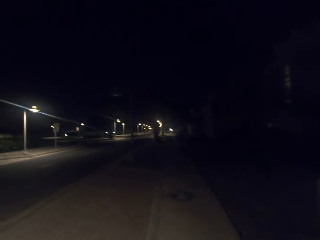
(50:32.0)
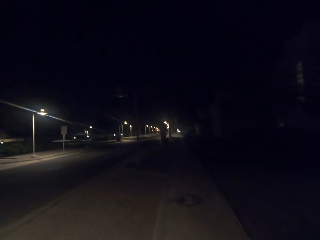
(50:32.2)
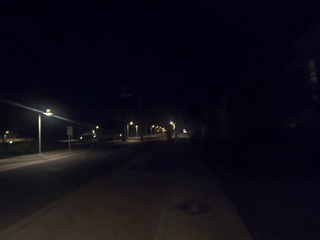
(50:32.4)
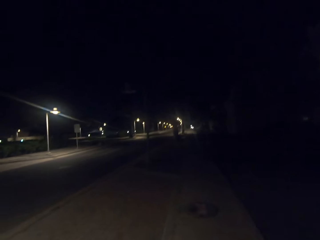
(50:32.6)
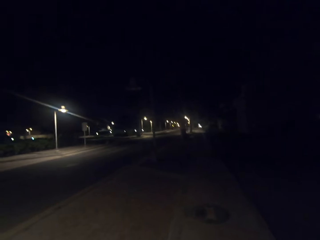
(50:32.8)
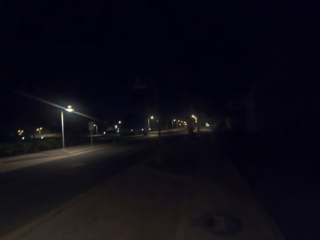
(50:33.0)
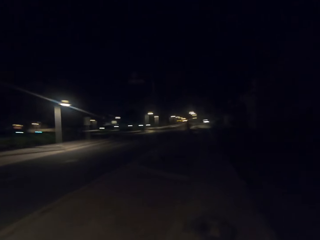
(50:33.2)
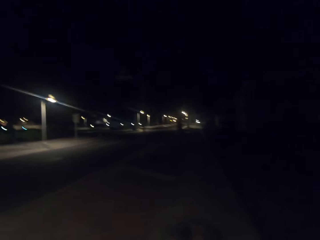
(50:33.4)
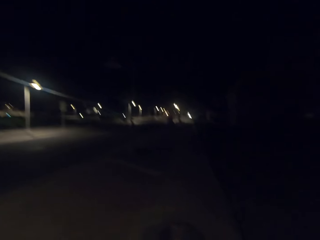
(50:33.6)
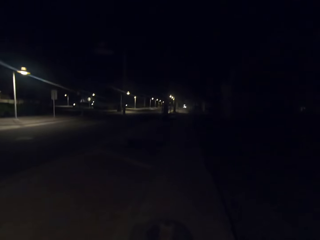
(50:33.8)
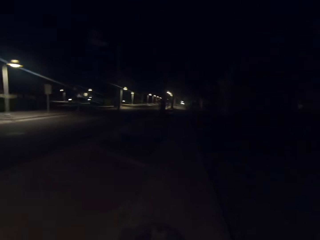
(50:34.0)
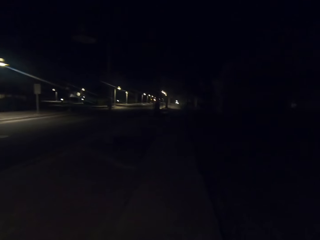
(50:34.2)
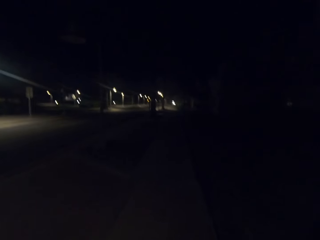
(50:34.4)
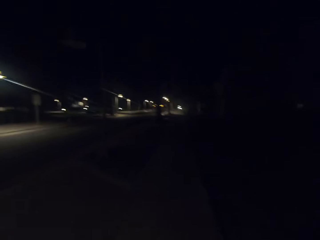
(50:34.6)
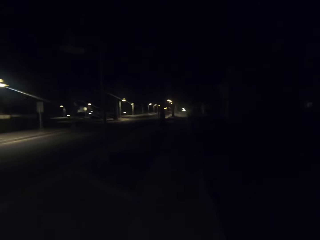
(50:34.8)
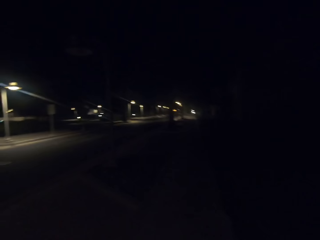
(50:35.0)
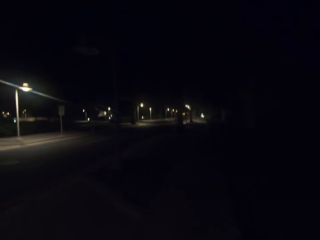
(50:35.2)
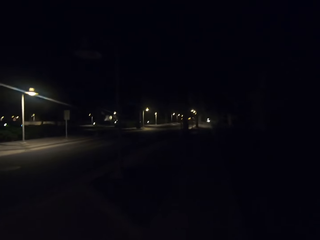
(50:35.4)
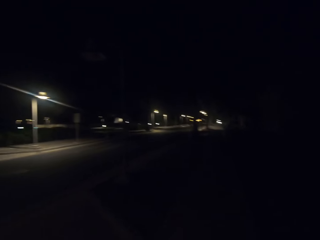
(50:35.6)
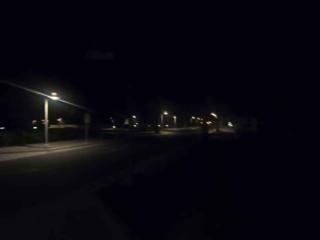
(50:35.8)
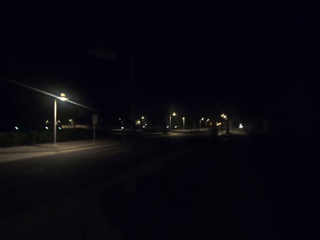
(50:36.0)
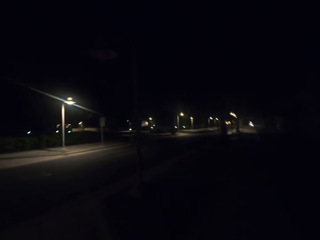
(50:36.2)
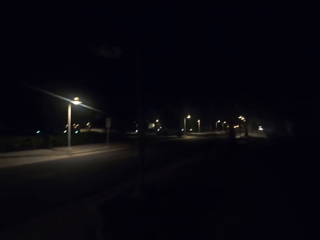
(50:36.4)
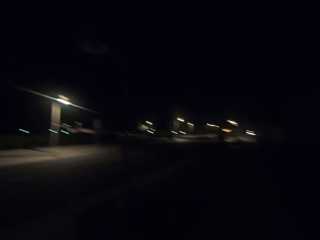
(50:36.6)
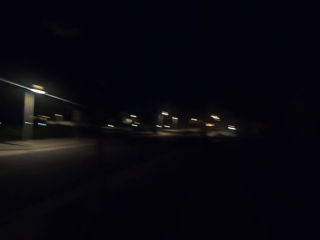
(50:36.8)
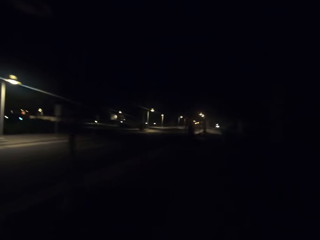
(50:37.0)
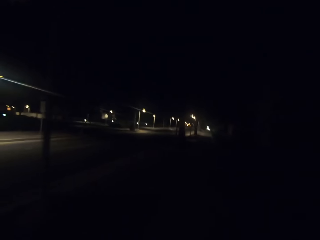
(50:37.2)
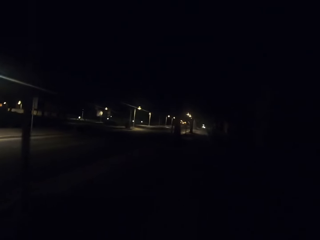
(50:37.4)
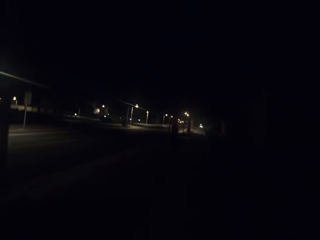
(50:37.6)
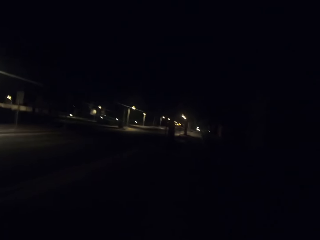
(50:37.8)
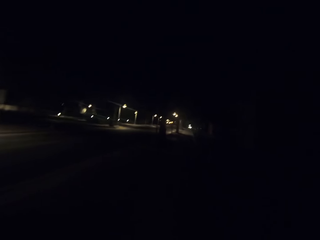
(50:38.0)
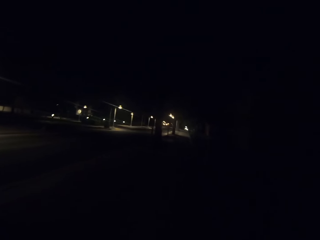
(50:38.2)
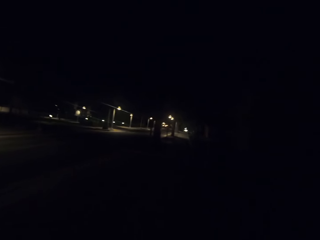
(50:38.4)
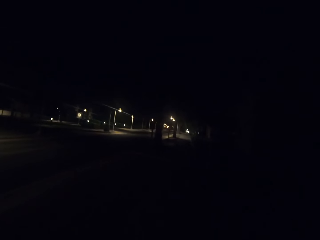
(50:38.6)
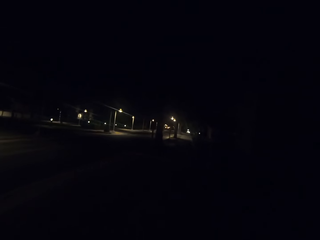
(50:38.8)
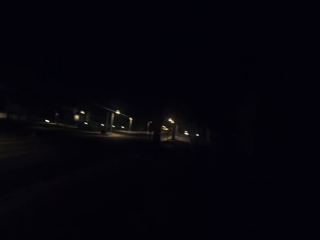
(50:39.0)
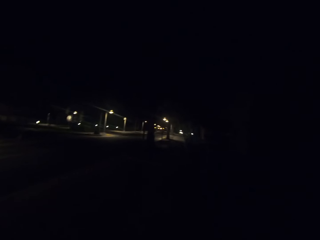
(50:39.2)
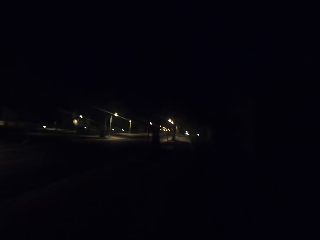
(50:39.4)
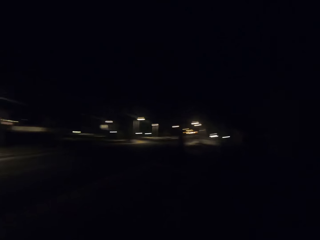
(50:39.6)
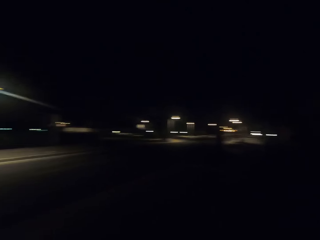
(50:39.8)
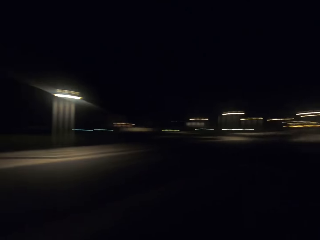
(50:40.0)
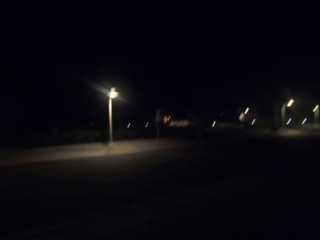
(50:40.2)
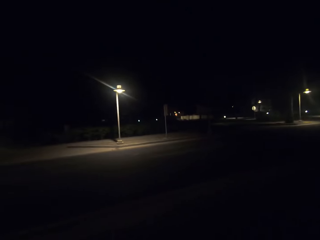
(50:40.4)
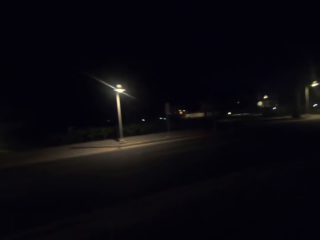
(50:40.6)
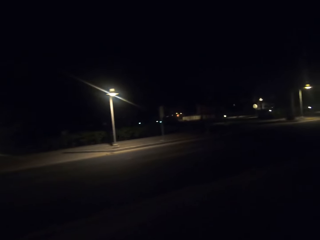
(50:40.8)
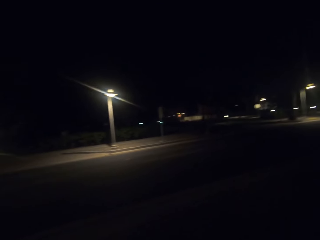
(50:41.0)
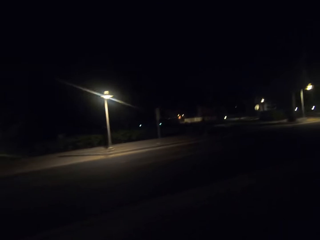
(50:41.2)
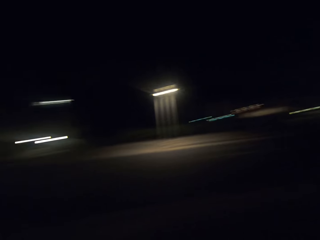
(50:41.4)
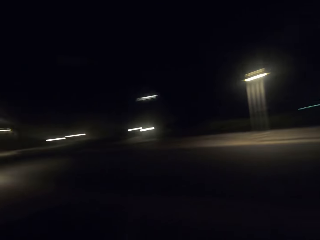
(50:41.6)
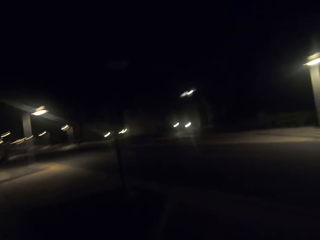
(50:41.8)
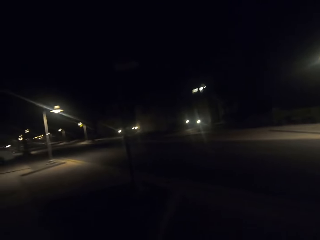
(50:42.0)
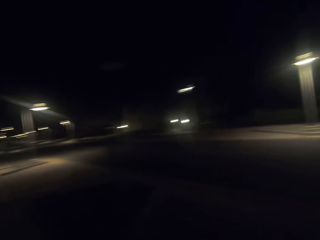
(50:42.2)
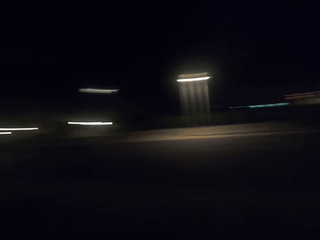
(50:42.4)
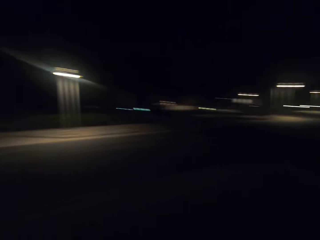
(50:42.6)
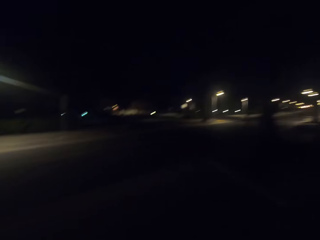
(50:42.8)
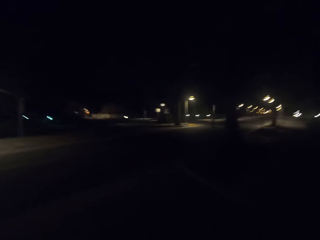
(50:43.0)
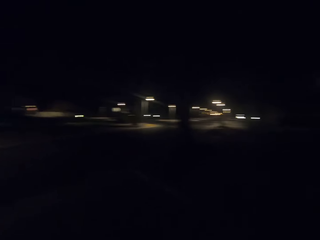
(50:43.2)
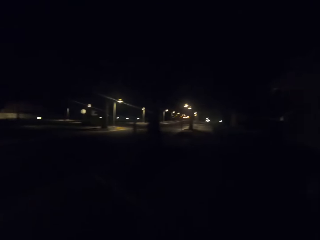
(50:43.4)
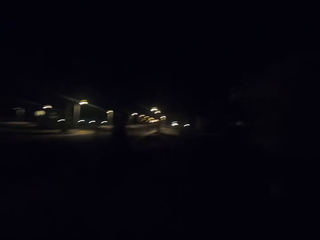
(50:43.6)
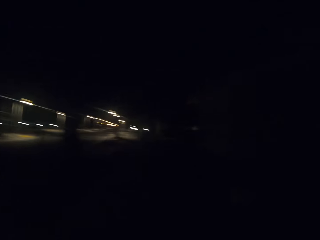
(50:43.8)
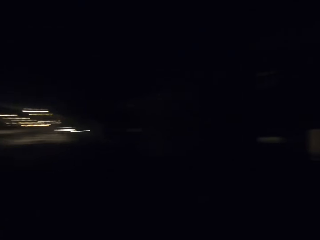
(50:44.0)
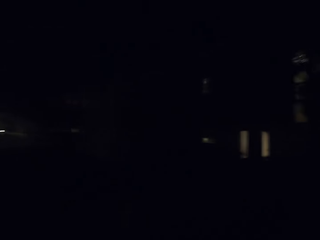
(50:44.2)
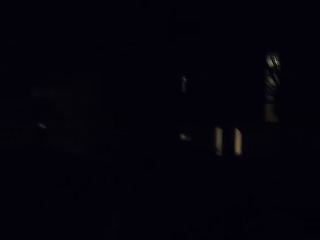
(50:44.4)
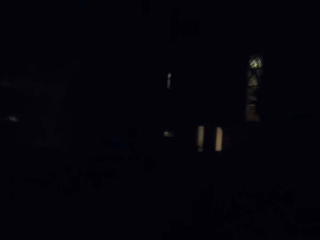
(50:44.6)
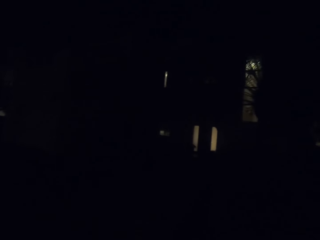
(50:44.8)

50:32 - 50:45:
The camera wearer looks aside. They walk. They look around the streets. They turn around.

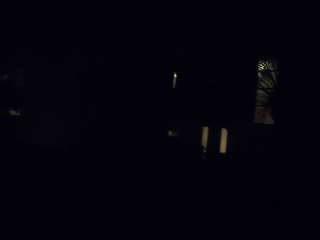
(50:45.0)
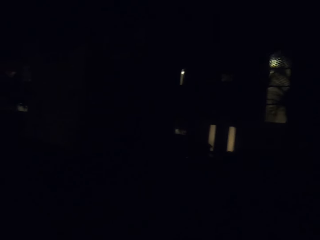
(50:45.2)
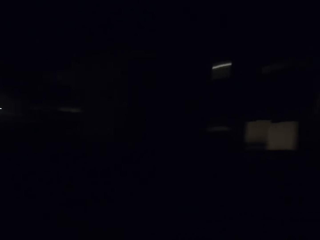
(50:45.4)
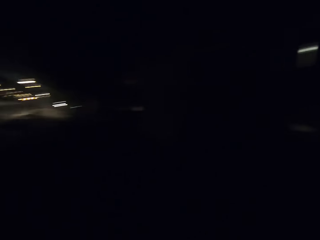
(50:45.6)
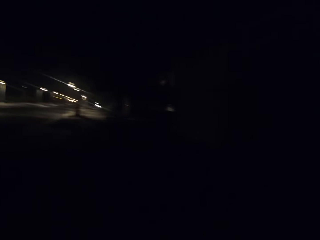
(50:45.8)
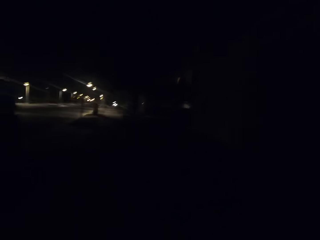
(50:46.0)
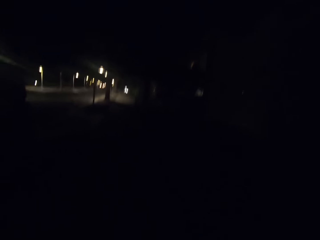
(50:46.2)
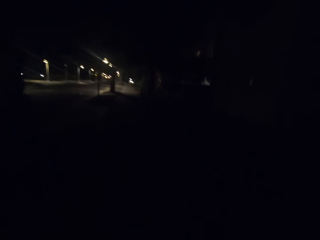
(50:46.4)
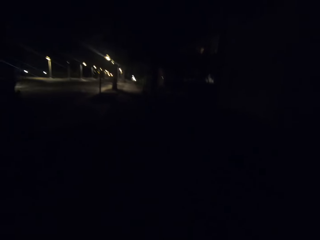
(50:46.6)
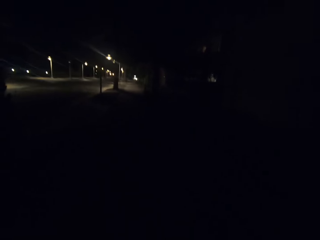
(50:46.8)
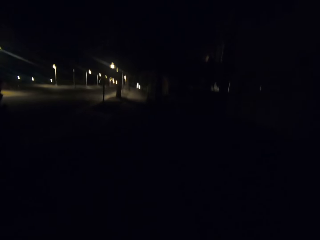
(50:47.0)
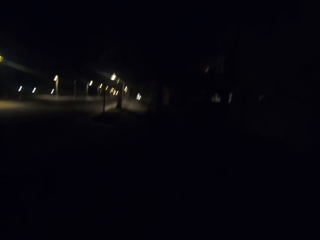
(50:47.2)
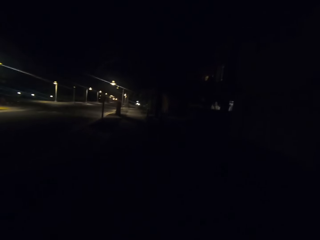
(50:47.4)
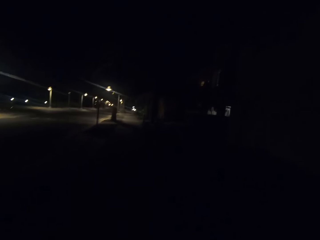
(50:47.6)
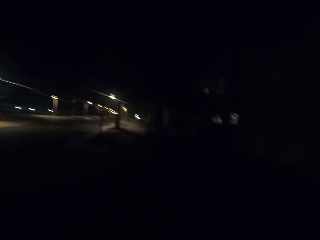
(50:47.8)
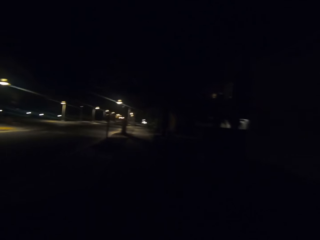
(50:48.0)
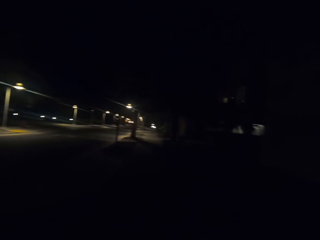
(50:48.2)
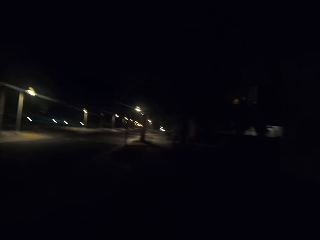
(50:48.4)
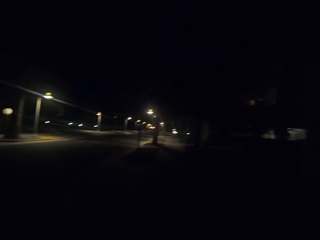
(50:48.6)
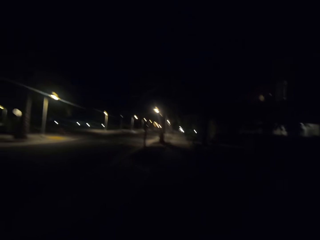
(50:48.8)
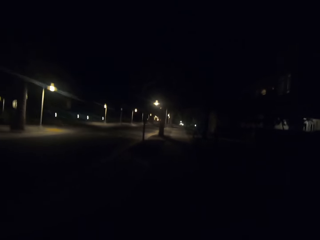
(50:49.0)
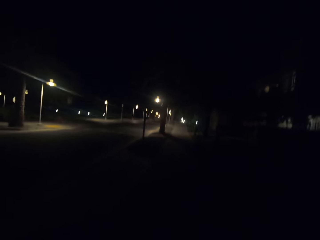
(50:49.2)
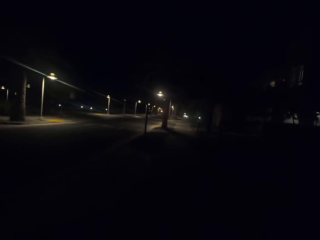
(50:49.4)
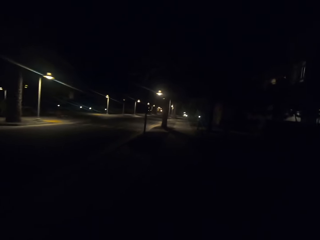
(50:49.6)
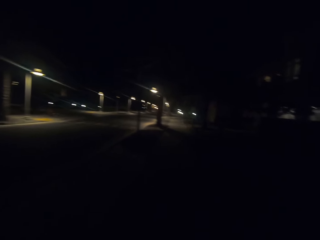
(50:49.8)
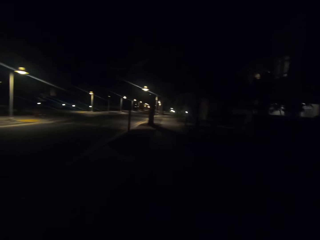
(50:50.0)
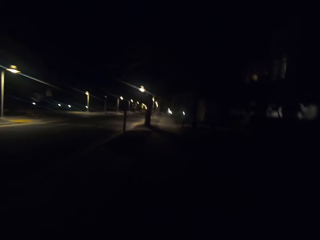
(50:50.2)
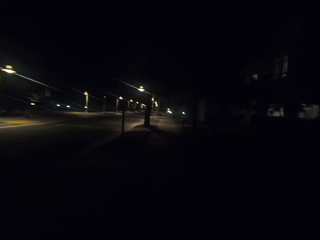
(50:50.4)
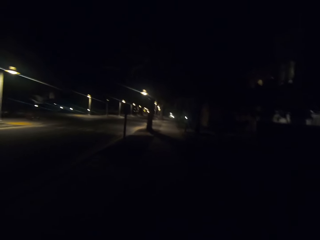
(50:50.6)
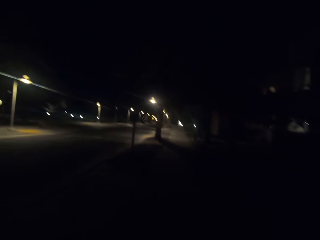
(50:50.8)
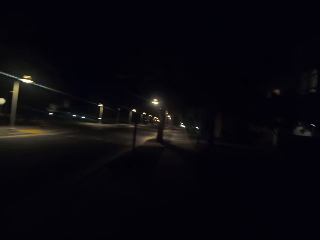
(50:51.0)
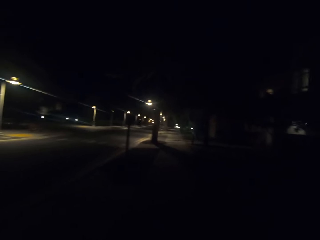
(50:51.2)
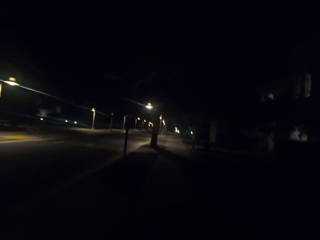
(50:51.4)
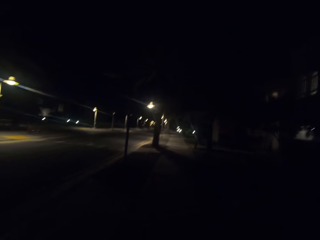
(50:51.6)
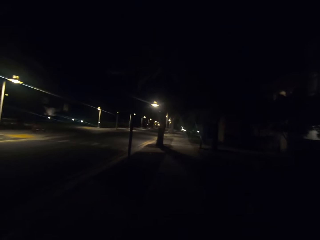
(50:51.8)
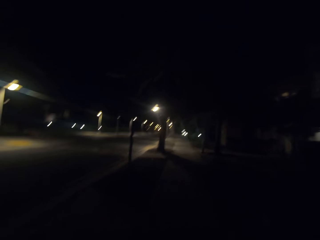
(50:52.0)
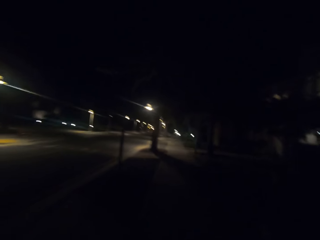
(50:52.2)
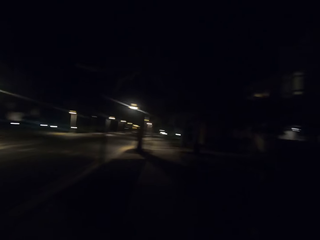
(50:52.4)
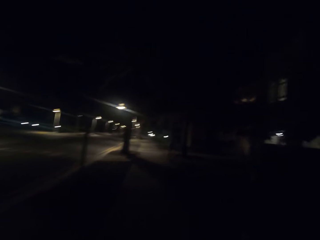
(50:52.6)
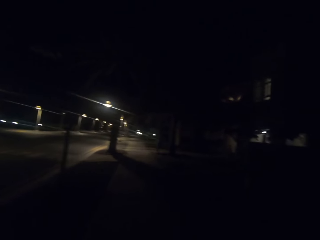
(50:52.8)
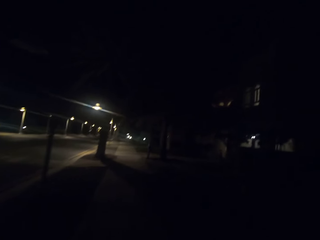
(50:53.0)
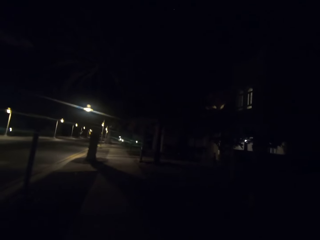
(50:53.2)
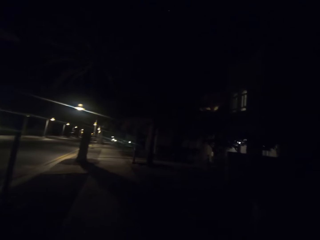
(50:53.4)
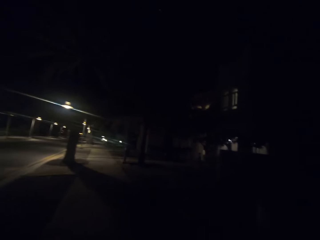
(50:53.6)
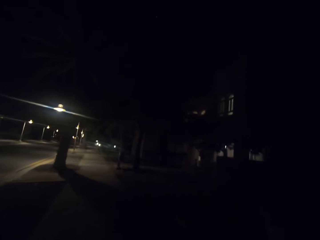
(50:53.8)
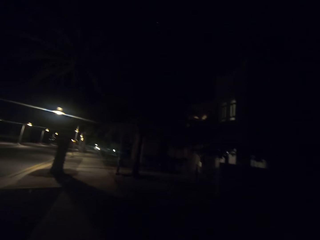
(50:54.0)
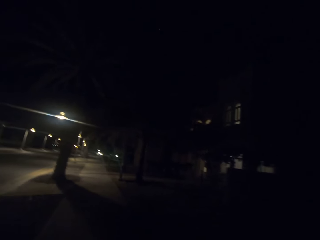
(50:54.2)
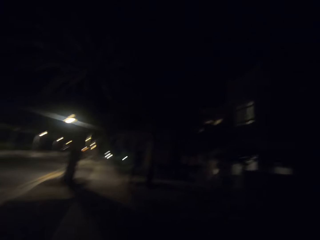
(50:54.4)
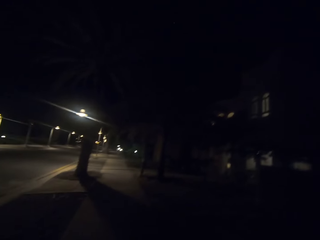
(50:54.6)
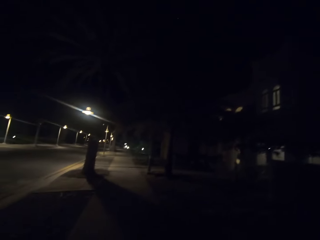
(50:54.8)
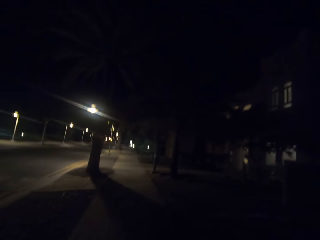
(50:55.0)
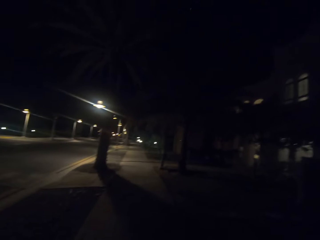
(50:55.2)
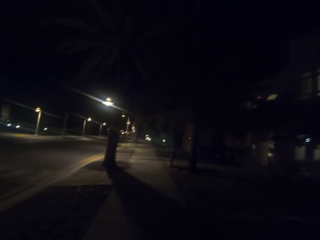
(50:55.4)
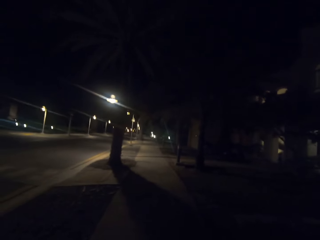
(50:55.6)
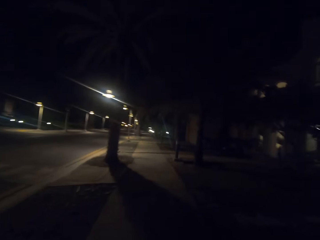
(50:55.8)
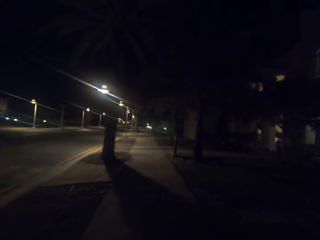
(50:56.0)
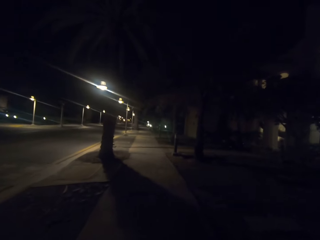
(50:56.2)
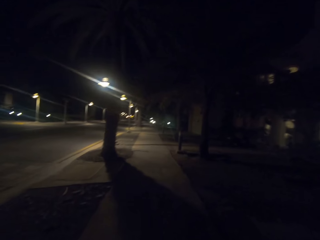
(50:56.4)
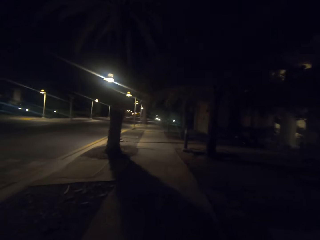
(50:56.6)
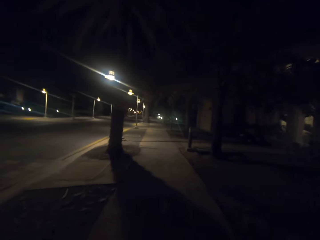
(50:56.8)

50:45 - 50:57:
The camera wearer walks along a pavement.
